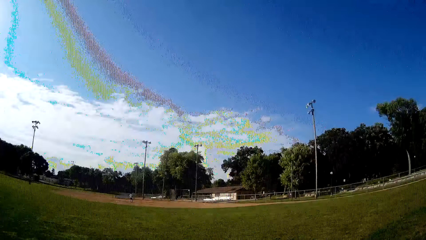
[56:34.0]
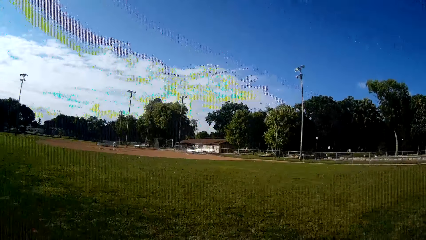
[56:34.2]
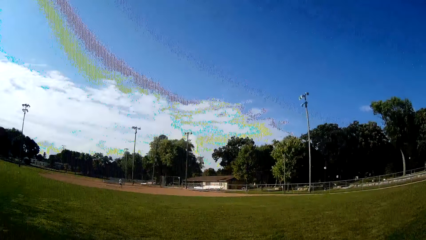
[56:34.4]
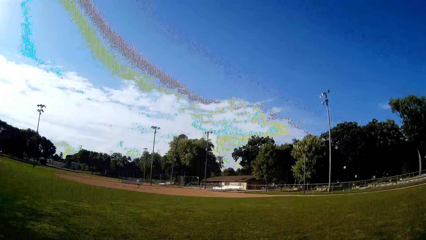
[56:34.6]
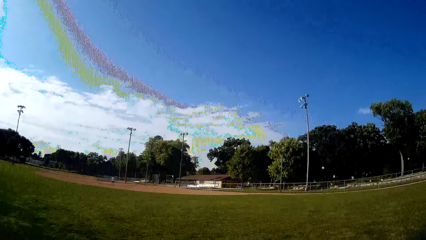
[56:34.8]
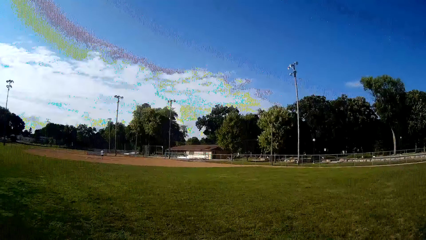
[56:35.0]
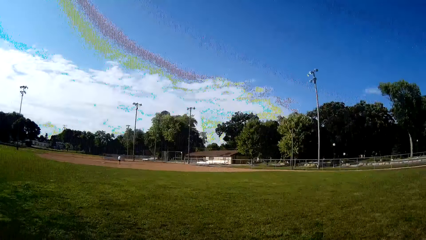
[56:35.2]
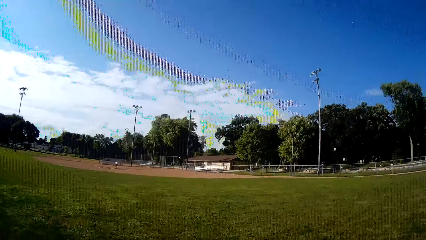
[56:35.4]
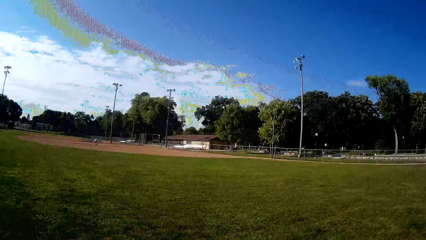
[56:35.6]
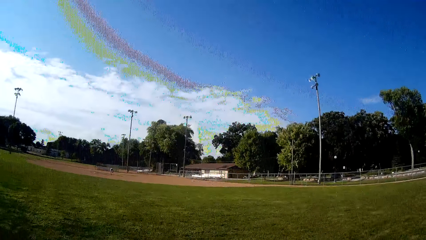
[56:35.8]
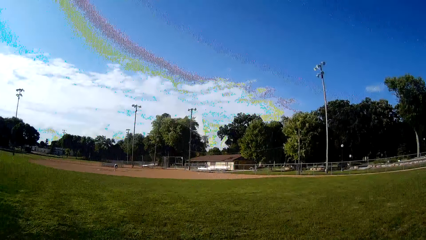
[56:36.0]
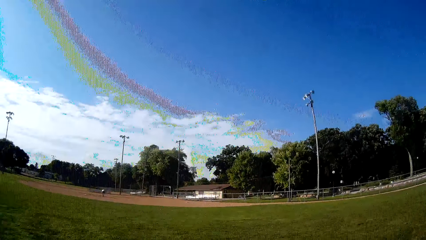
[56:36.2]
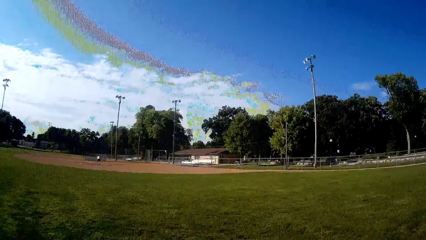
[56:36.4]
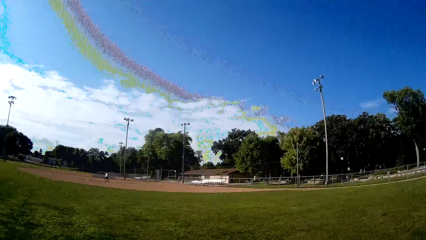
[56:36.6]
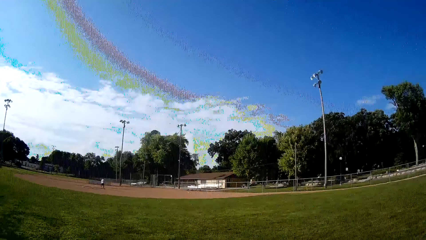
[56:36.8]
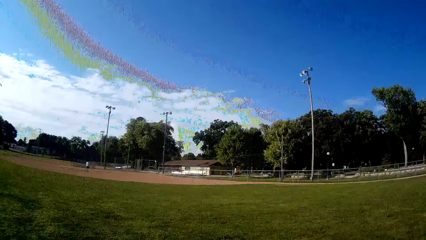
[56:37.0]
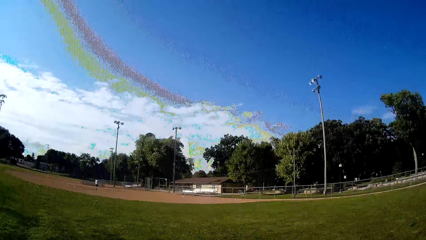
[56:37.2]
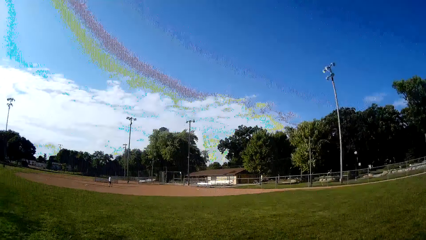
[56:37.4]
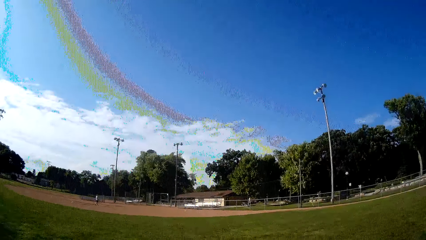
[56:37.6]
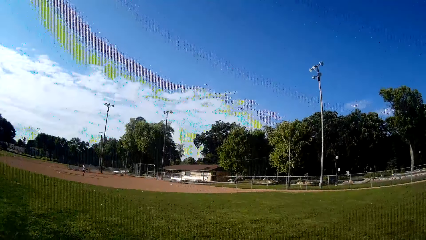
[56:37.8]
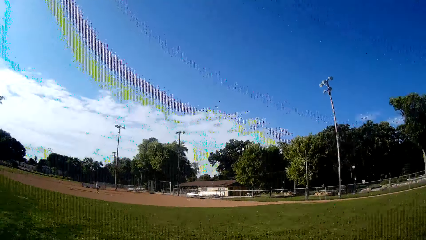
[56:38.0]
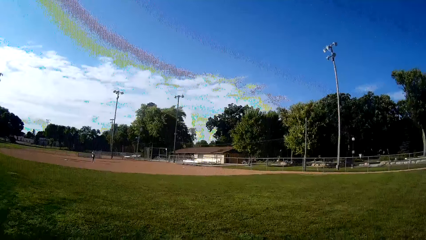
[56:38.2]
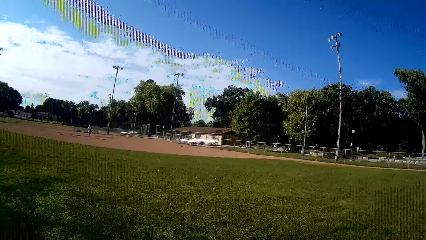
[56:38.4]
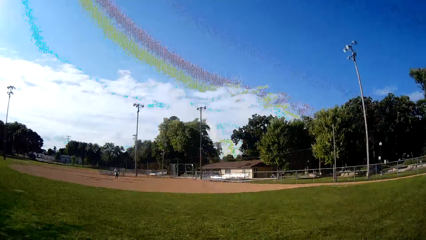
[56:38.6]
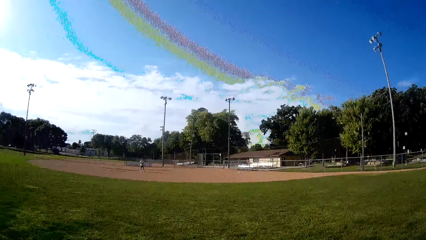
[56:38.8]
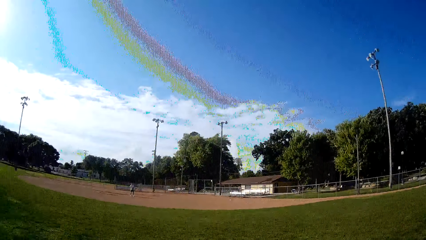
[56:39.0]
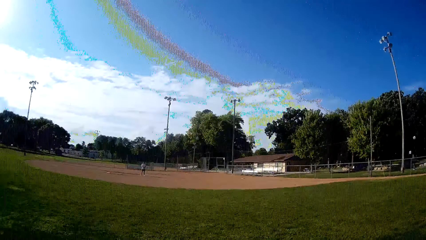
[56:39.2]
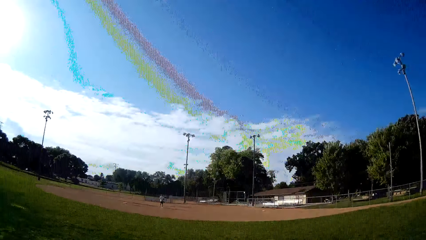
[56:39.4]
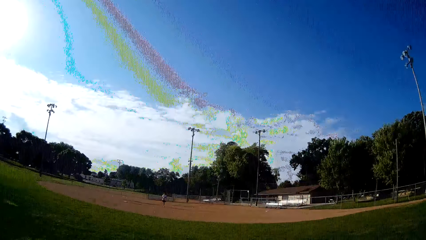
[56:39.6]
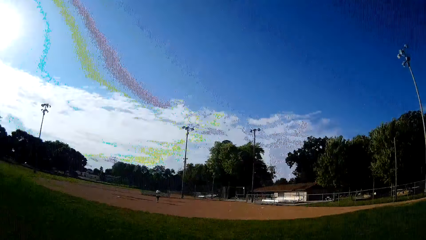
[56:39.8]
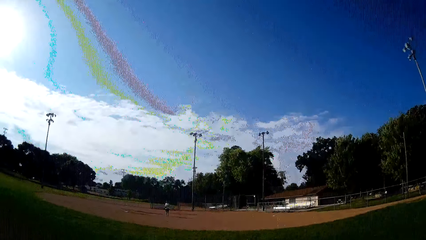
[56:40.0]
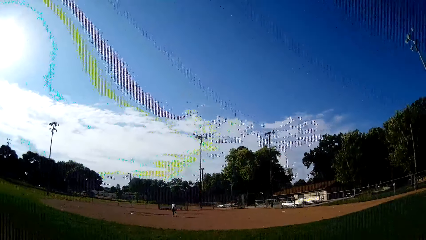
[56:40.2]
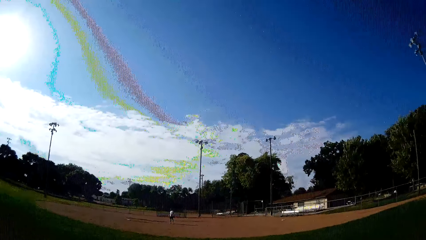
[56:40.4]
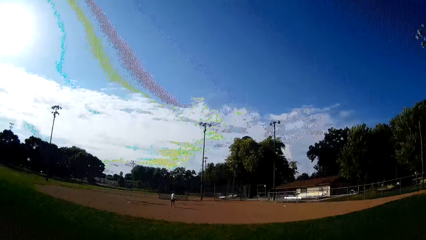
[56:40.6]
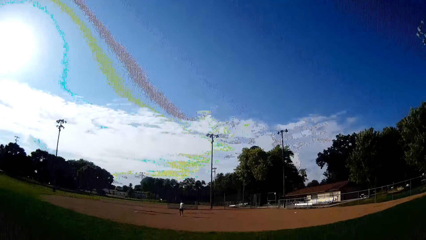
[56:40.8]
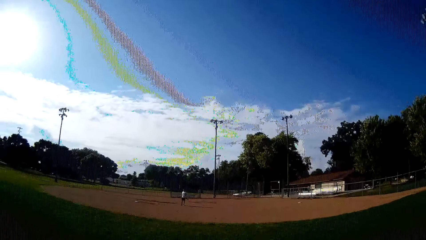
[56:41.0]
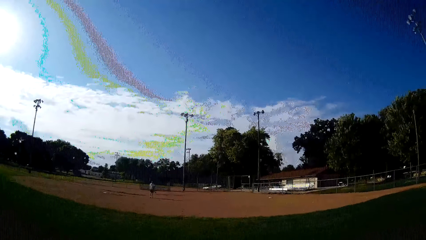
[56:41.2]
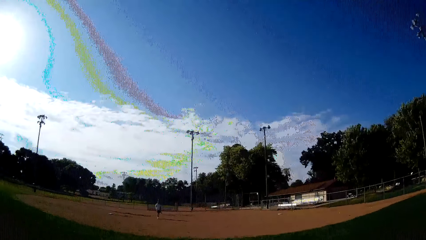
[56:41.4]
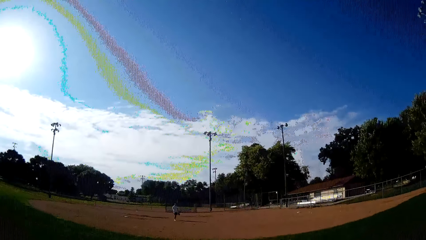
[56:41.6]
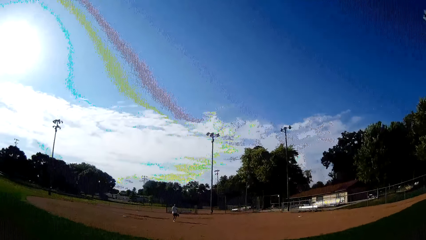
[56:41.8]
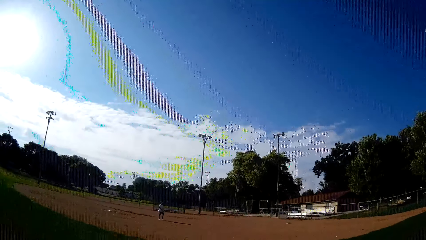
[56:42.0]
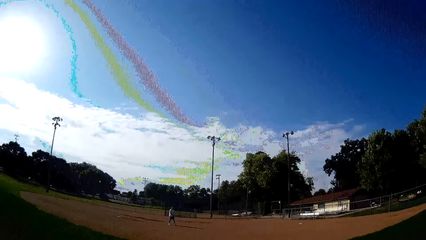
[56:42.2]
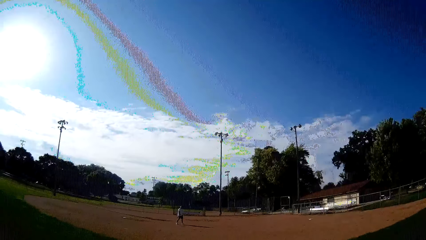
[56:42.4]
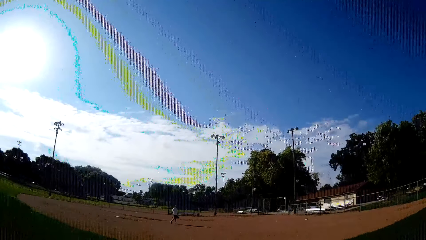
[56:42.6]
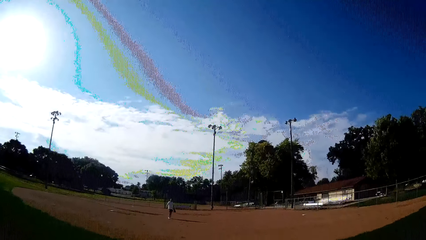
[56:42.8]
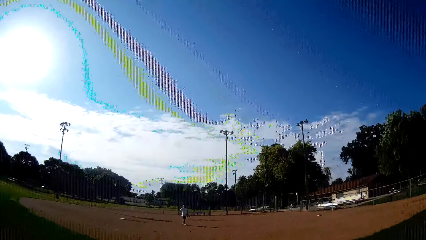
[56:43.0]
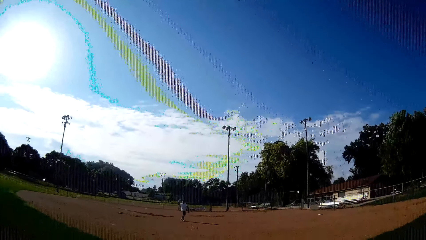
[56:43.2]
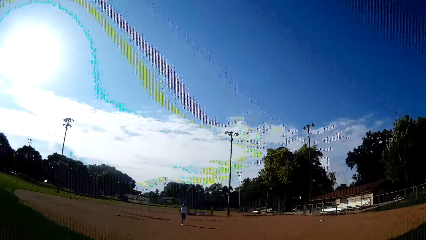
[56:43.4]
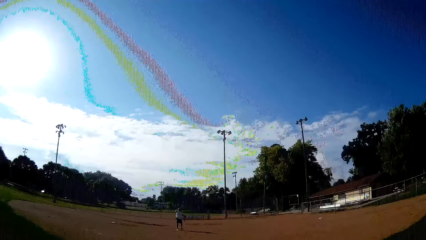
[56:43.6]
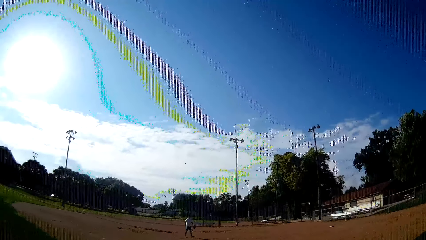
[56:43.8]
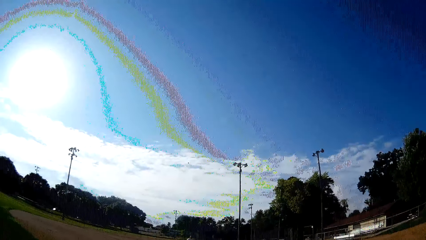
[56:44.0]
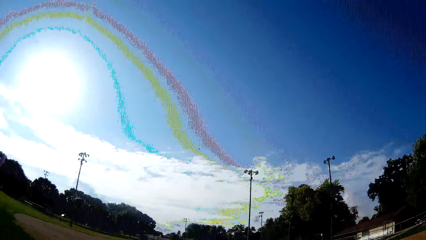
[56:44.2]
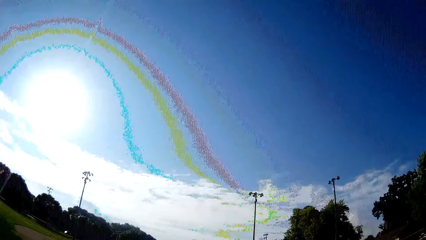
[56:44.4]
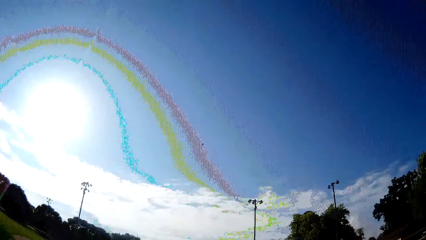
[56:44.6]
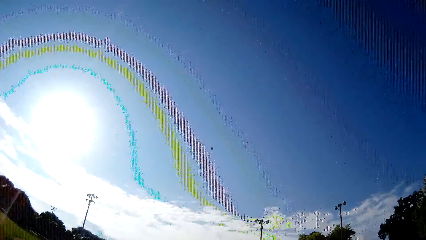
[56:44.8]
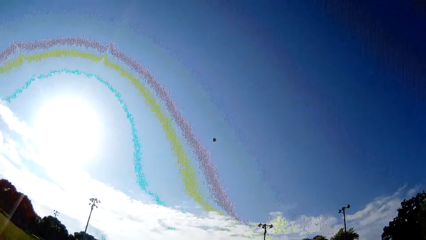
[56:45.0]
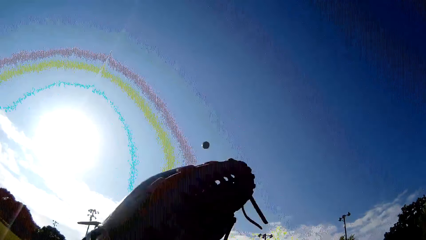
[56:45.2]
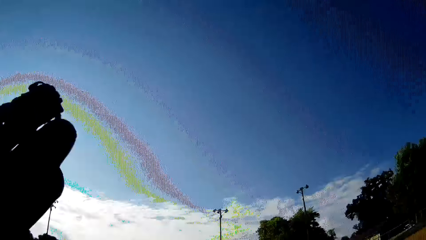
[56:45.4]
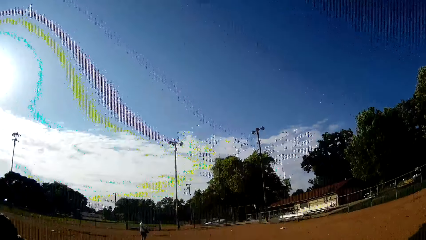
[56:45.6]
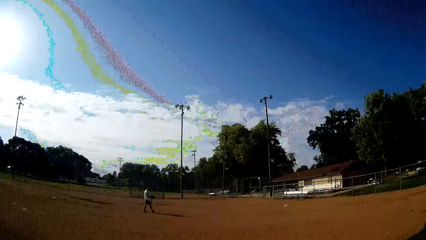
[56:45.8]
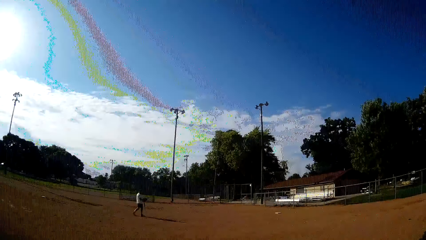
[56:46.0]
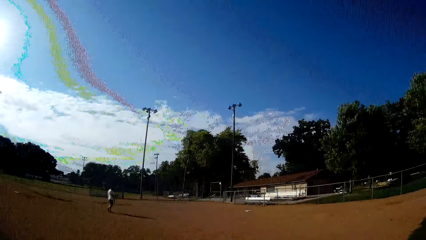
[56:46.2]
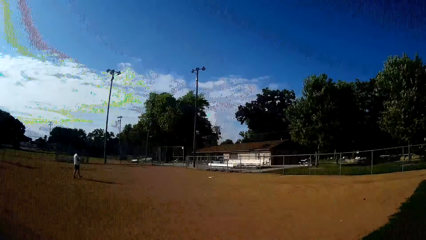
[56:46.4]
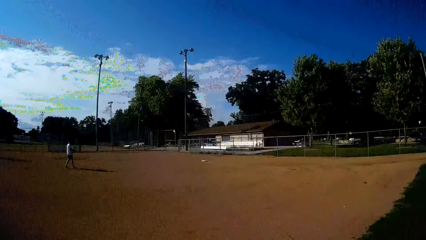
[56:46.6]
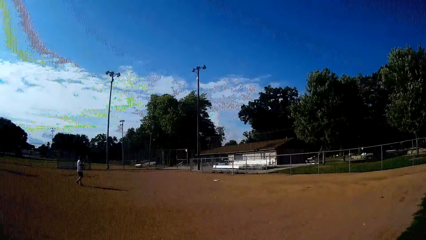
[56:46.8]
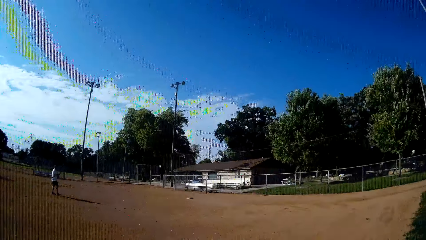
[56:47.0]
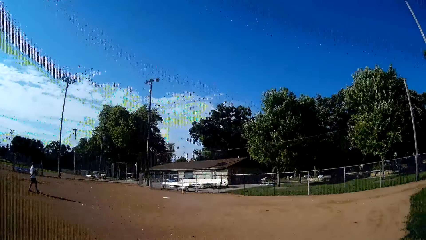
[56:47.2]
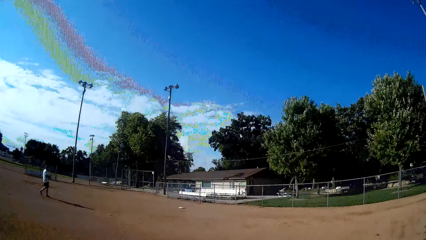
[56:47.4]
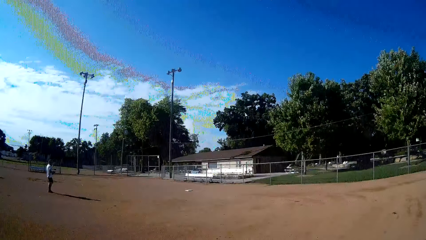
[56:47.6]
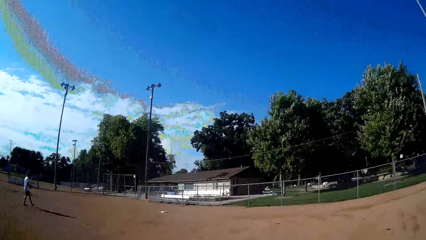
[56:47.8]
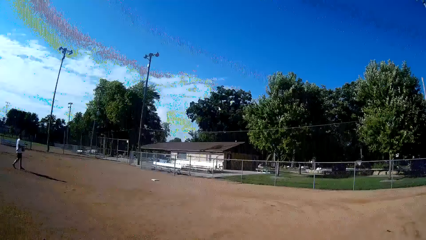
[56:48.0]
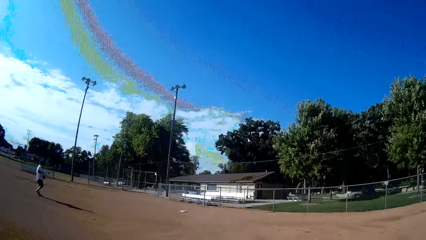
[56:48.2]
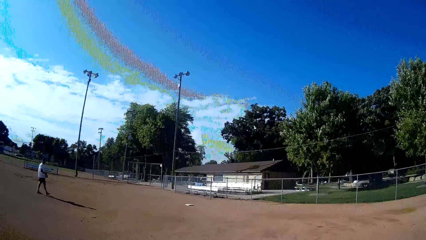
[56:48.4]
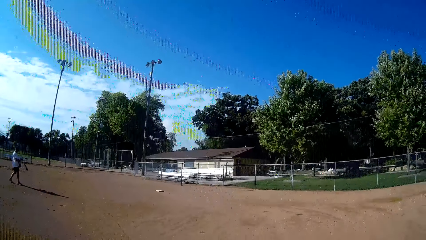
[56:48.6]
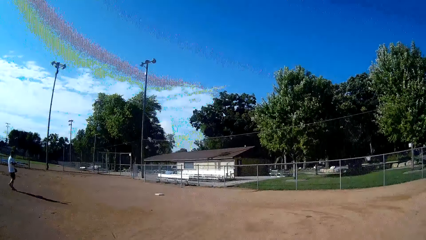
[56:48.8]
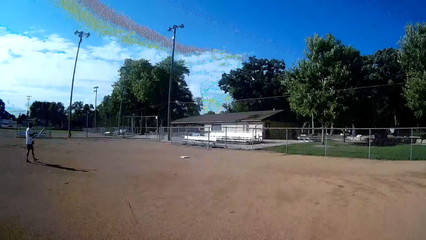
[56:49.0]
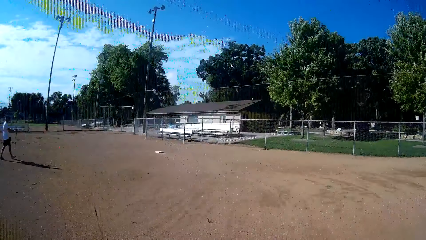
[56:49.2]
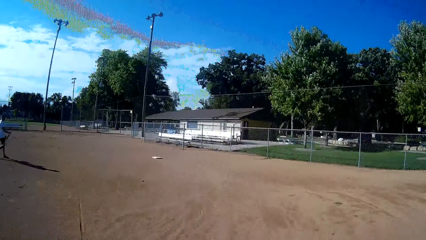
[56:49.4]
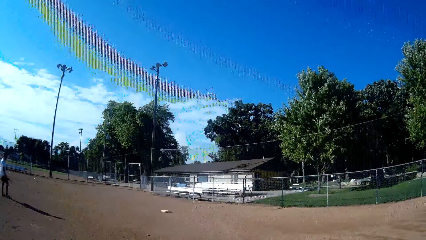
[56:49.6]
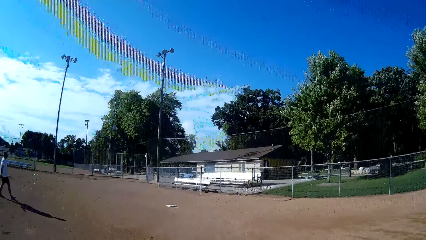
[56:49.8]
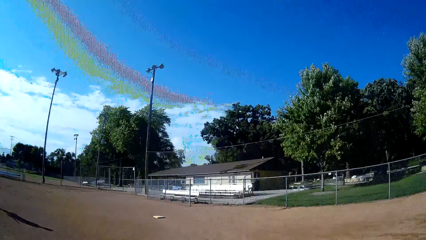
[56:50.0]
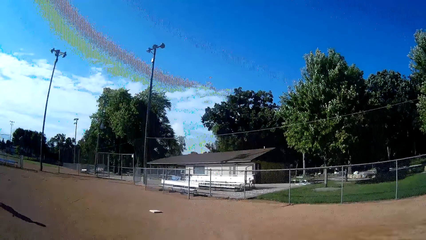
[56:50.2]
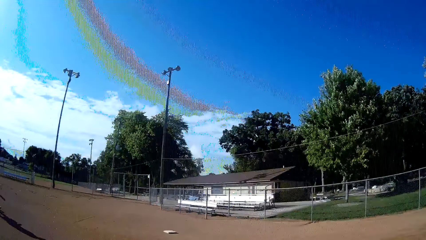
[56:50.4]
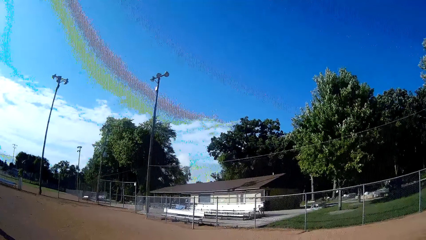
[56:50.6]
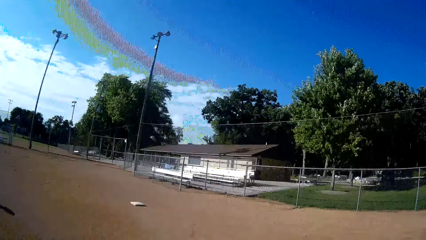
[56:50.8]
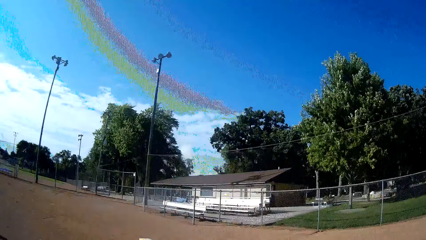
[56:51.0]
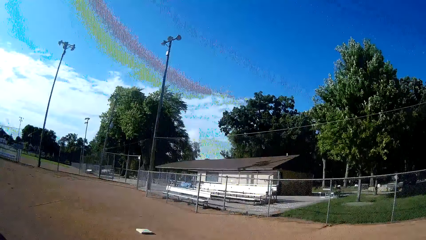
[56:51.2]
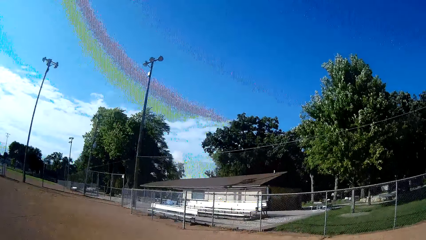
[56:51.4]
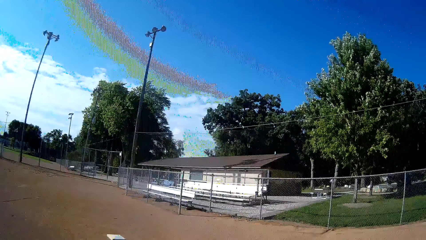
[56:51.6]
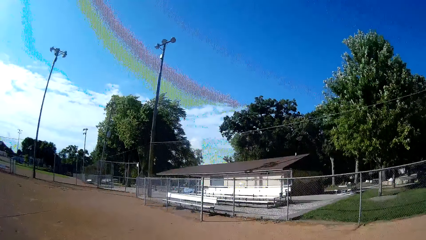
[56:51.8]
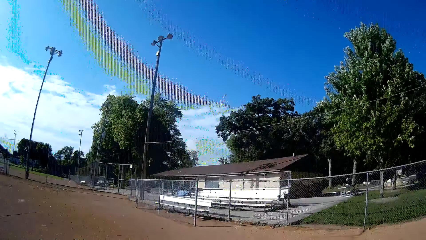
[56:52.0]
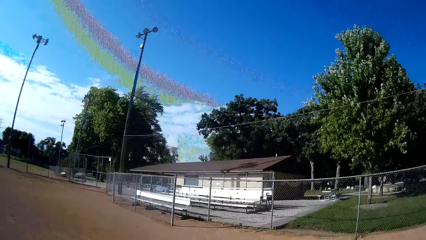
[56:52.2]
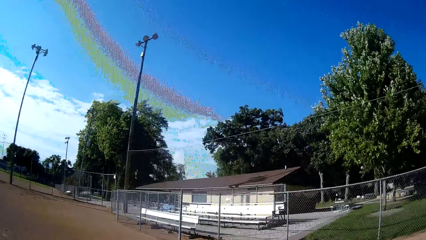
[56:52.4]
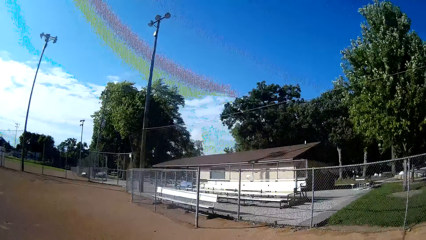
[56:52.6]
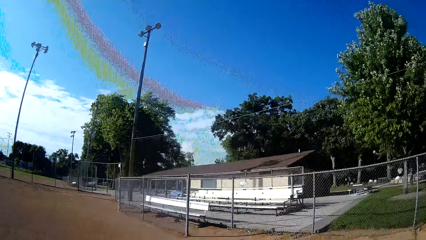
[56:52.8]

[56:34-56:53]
The man picks the ball from the ground and throws the ball towards the camera wearer. The camera wearer catches the ball. The man walks around the field.
